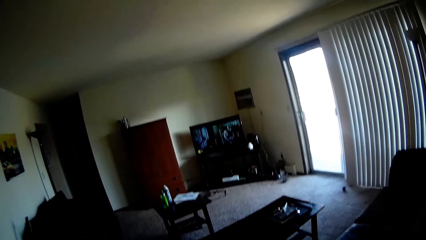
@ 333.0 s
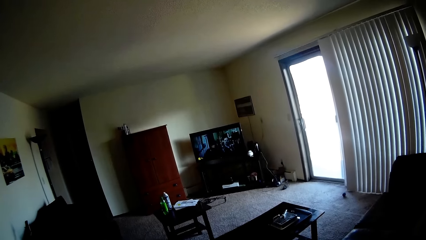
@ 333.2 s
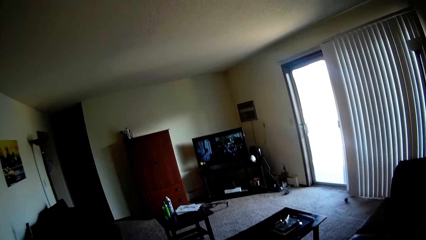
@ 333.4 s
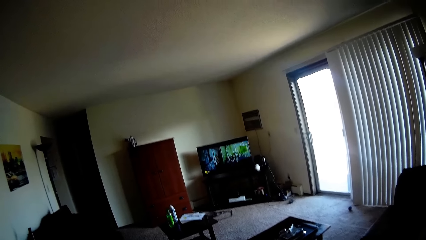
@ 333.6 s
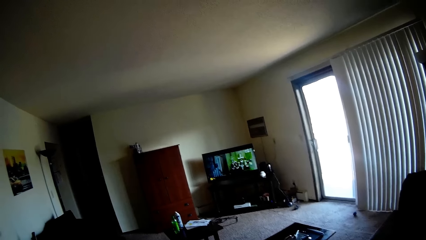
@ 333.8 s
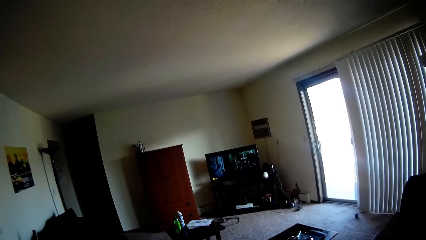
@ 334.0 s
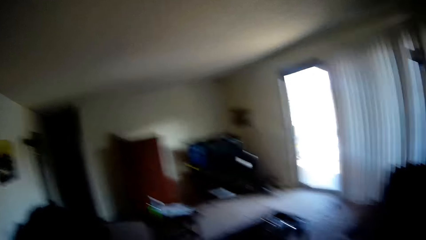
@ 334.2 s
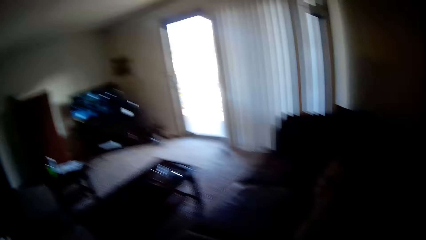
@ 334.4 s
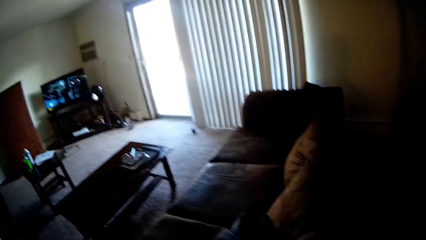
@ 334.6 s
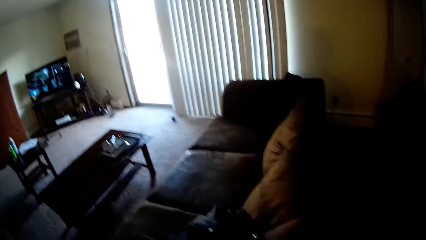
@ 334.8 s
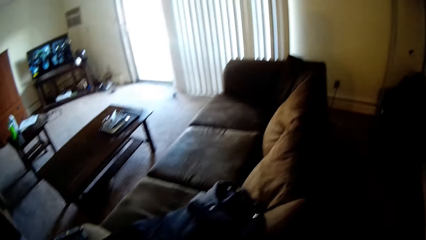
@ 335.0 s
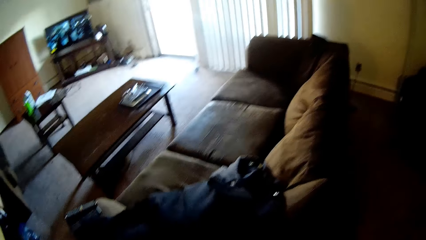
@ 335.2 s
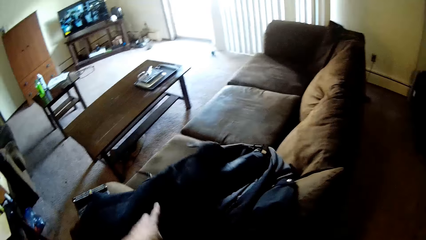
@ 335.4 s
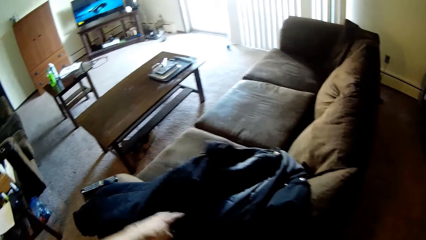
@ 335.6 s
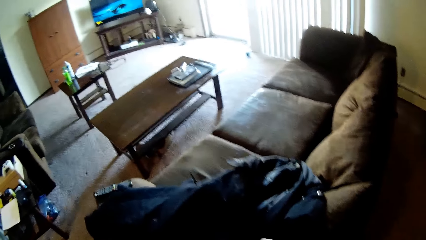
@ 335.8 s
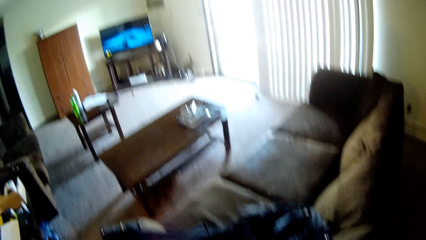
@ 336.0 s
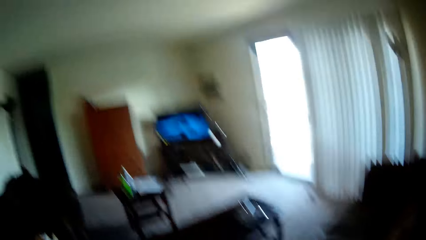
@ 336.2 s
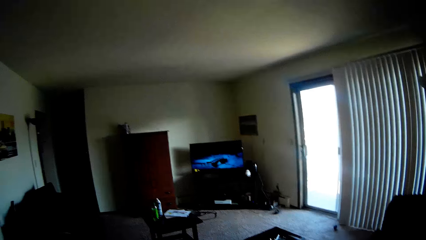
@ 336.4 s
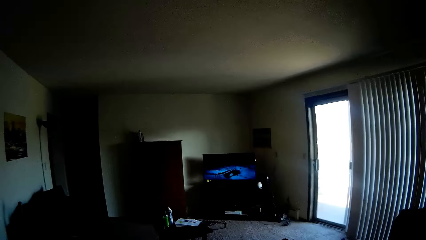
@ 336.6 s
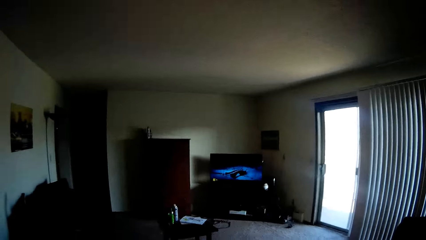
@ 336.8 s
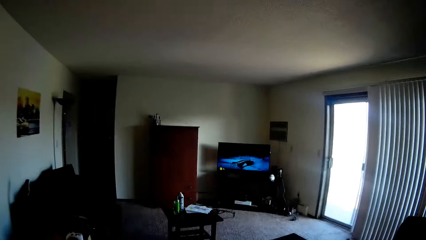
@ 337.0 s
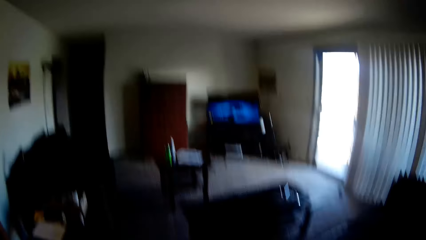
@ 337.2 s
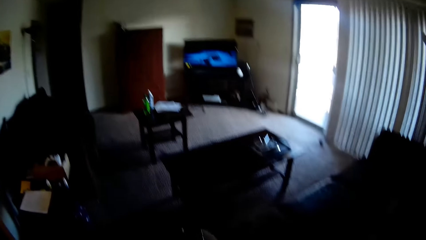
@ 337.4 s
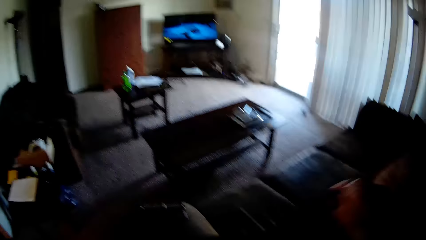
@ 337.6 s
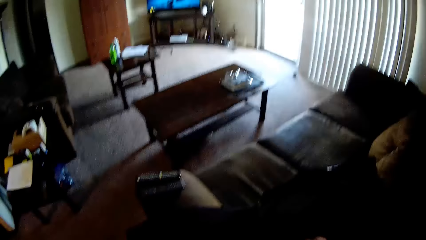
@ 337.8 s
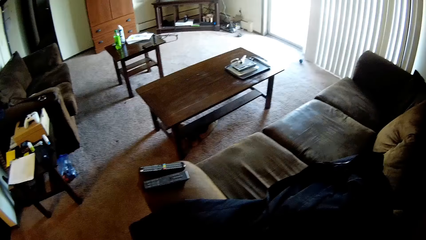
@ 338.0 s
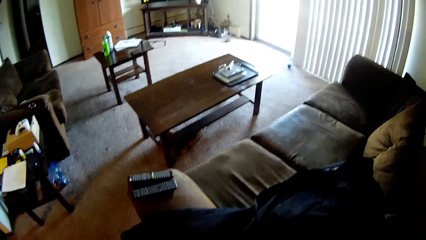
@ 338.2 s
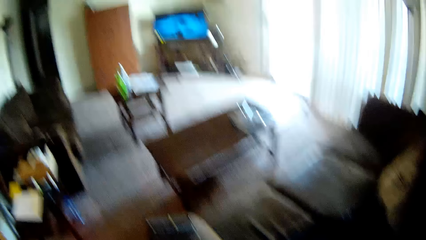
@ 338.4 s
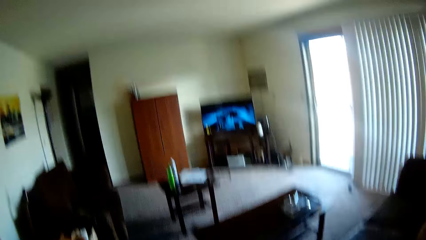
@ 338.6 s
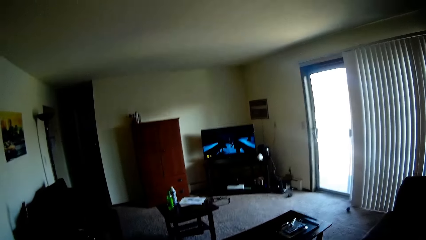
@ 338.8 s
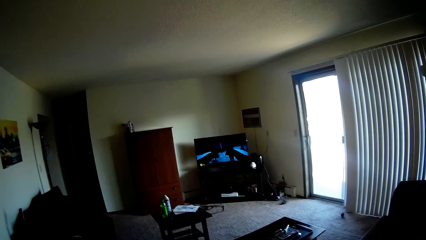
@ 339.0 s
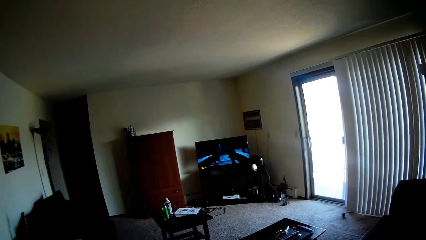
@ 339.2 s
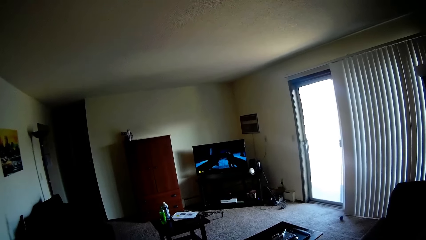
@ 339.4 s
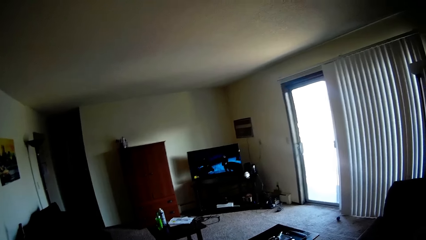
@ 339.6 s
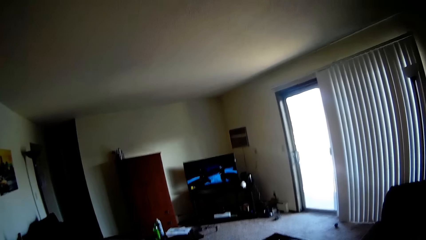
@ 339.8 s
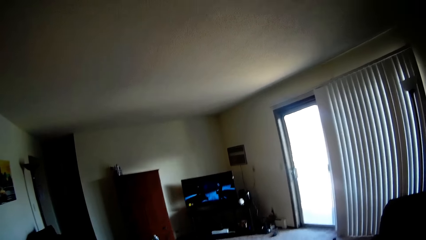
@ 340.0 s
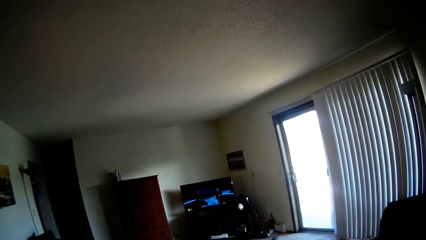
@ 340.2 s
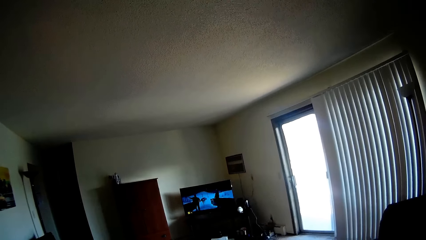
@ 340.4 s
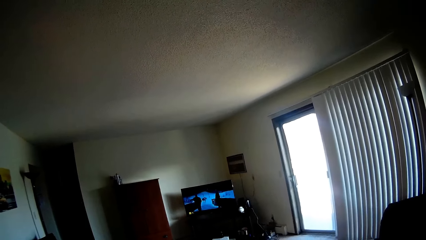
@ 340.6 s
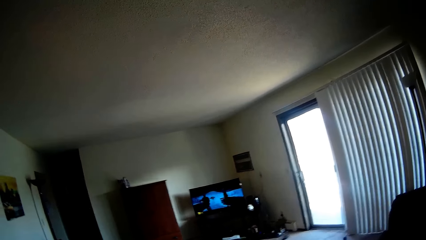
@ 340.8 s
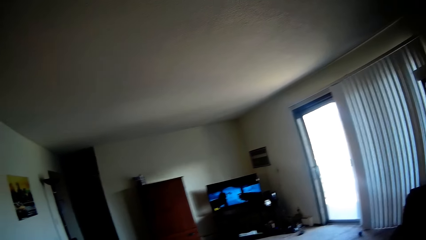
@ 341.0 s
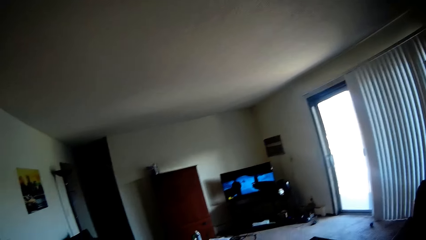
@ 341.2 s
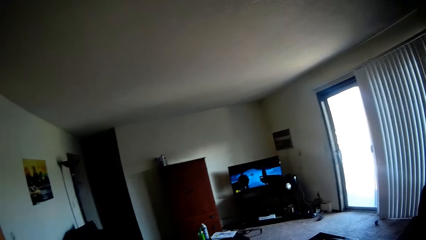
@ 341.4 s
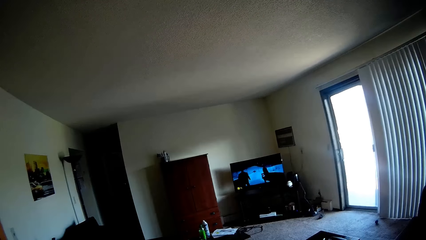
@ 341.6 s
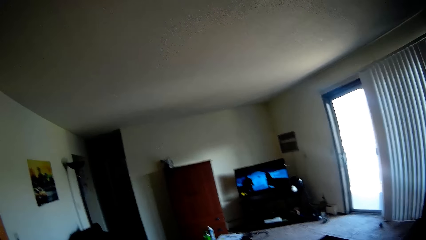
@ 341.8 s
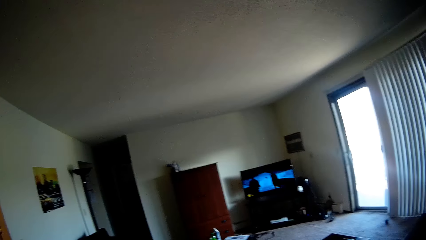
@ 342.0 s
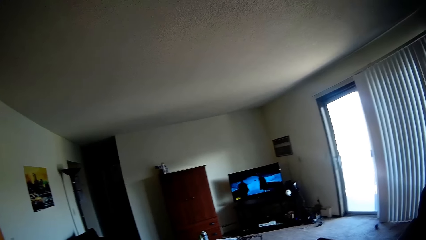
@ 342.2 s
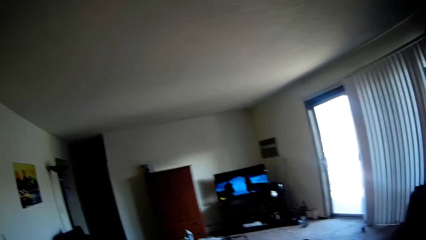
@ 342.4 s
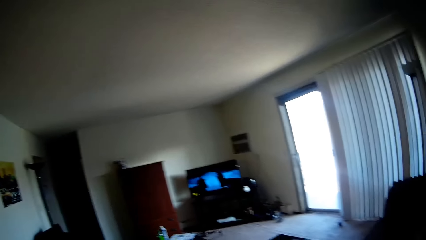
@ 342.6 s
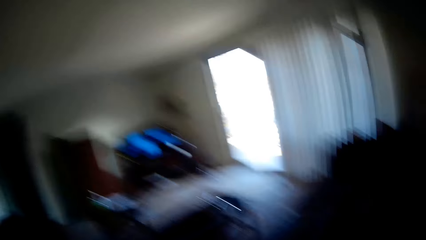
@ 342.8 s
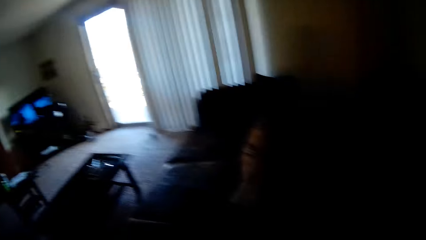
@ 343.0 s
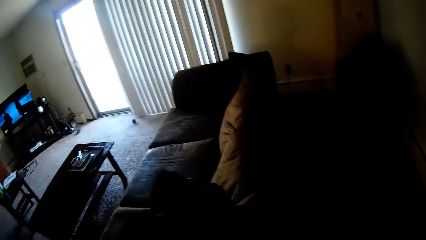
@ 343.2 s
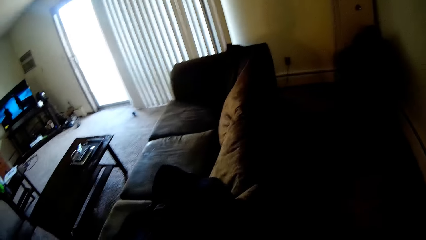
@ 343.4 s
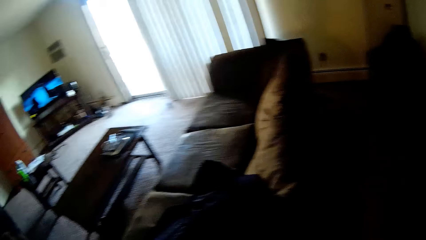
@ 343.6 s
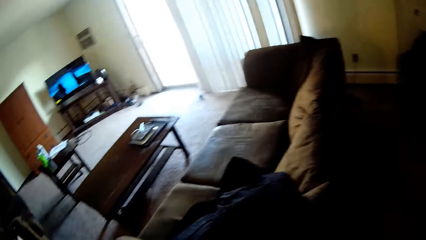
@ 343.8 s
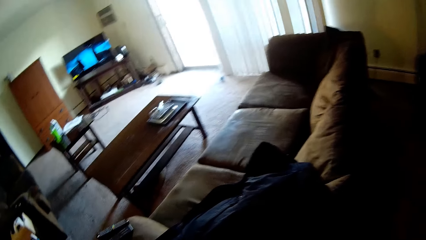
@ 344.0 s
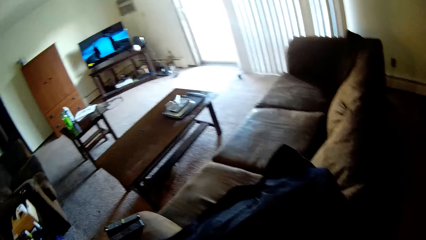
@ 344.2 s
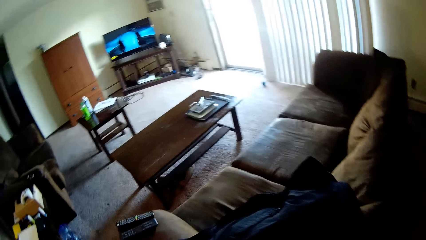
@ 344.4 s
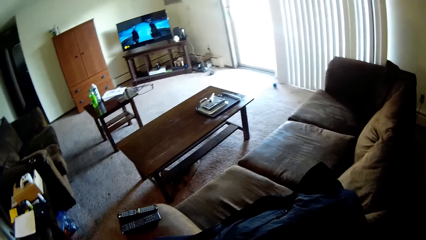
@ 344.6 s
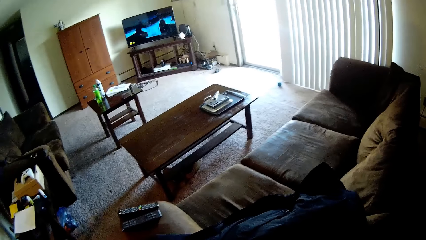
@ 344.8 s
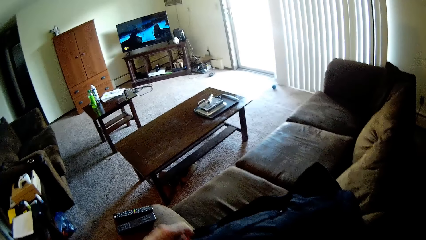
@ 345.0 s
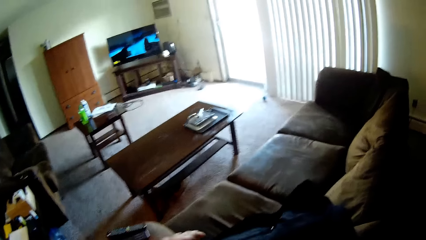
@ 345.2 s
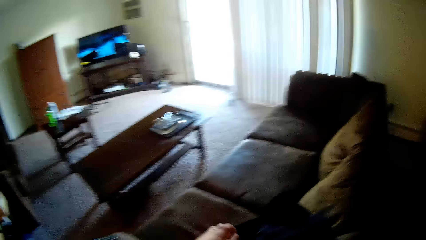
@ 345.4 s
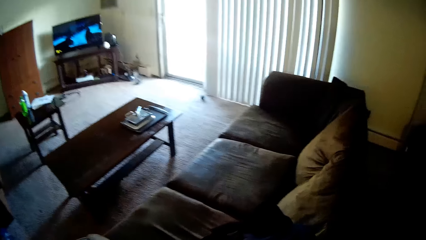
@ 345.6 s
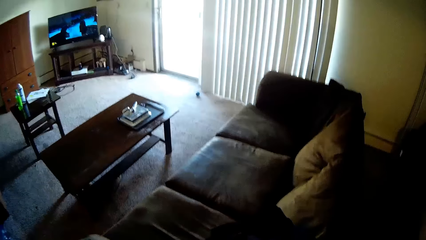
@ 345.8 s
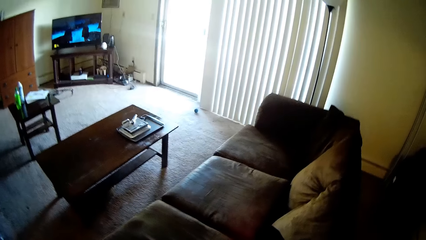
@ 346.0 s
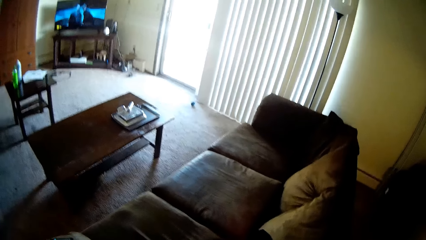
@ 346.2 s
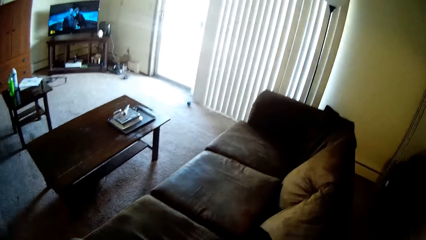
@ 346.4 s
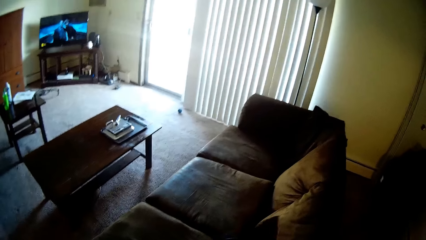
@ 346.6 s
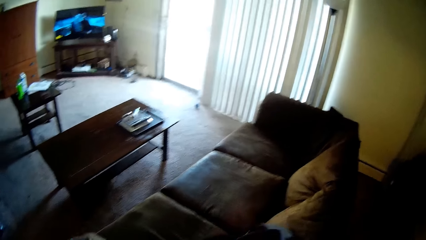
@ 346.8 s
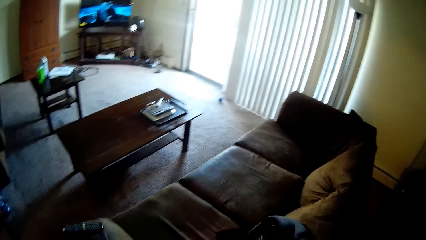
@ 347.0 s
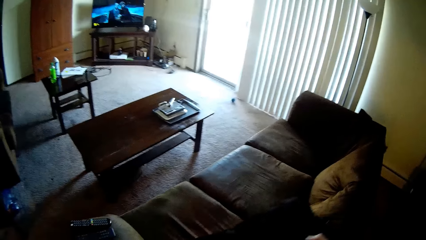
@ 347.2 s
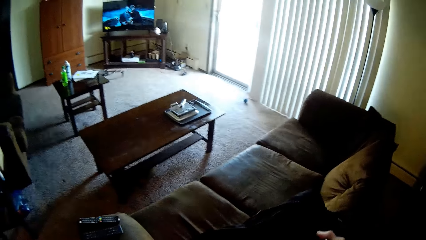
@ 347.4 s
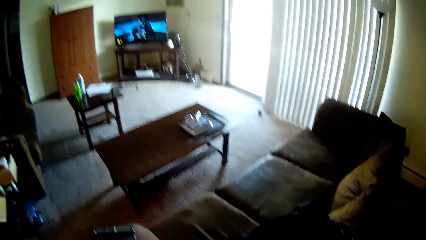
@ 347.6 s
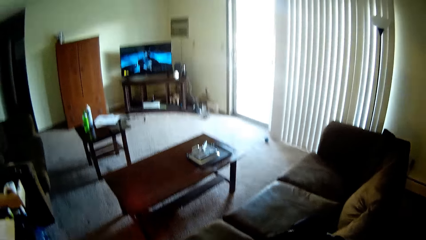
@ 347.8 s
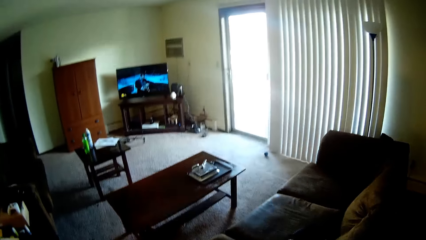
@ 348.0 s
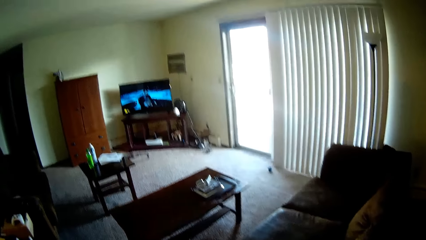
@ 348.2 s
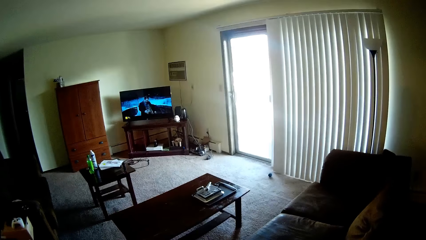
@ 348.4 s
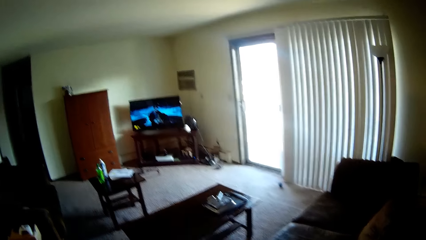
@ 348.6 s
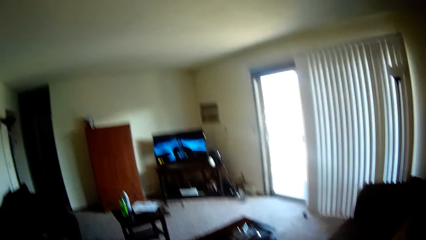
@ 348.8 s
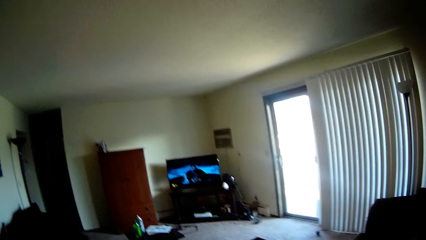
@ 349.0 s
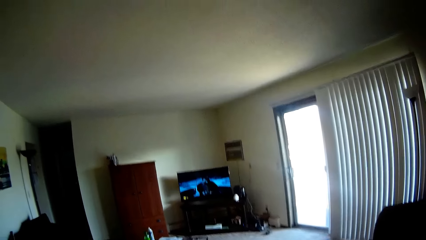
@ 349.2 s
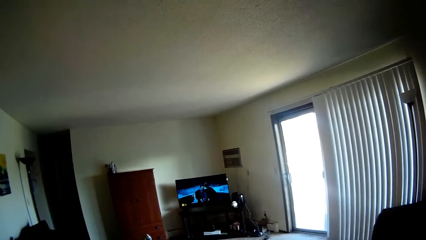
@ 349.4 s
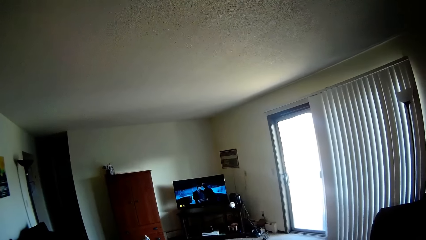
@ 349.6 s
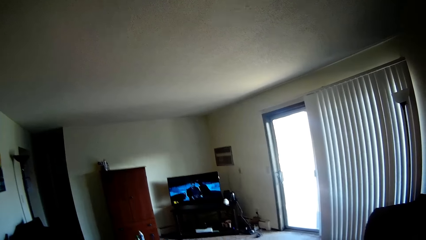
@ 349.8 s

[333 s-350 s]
The camera wearer talks to a man. They move the jacket on the sofa. They look around the house.
